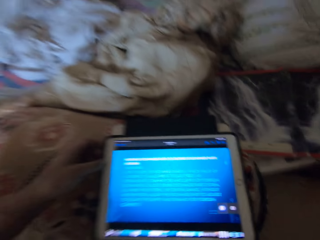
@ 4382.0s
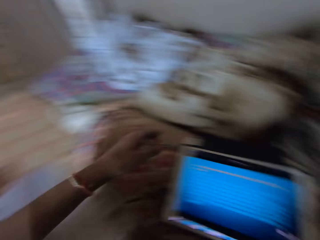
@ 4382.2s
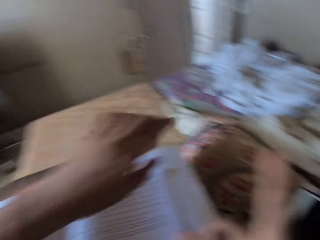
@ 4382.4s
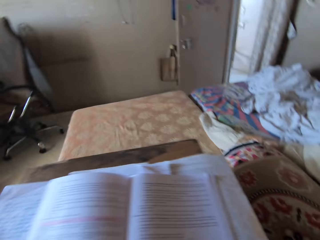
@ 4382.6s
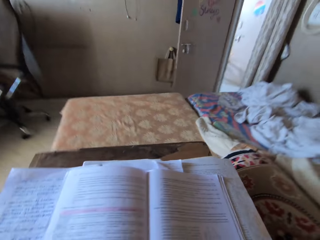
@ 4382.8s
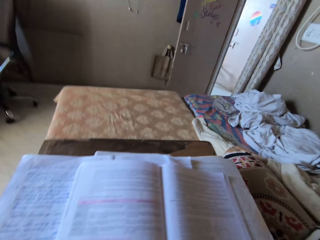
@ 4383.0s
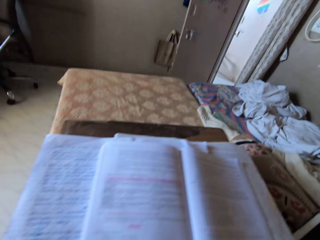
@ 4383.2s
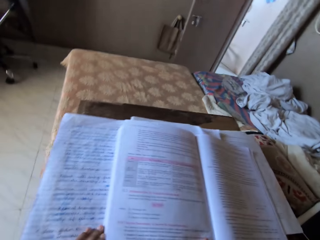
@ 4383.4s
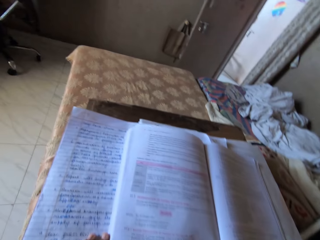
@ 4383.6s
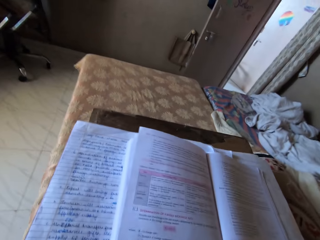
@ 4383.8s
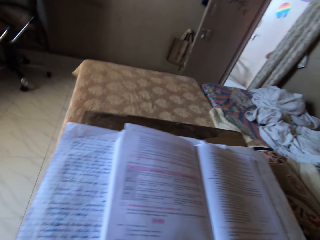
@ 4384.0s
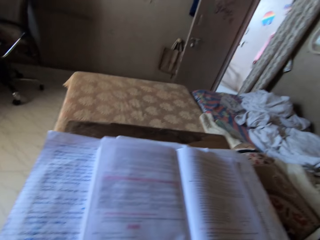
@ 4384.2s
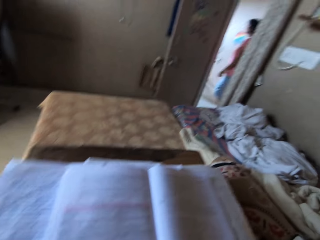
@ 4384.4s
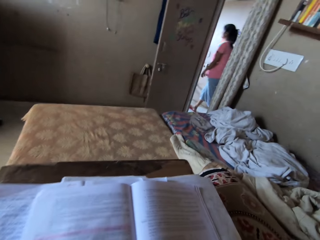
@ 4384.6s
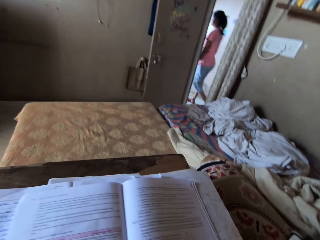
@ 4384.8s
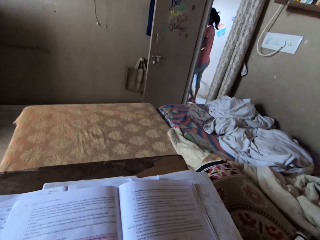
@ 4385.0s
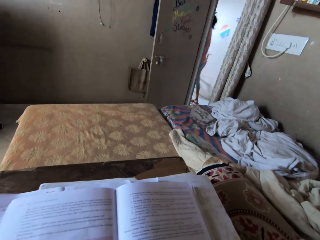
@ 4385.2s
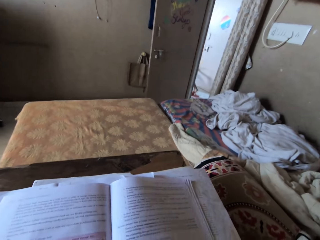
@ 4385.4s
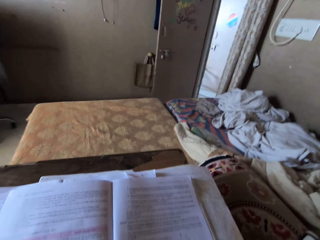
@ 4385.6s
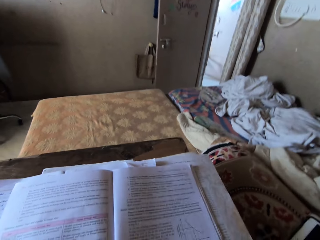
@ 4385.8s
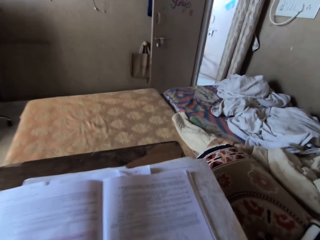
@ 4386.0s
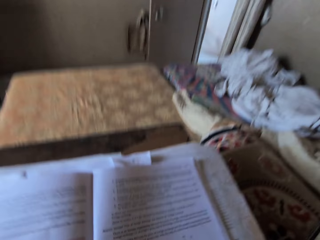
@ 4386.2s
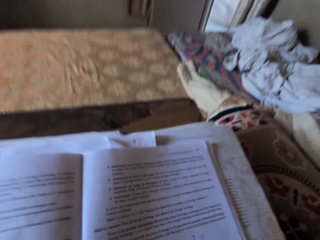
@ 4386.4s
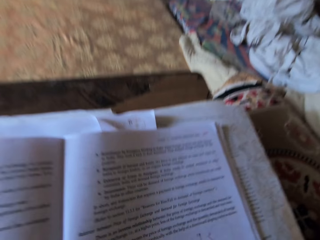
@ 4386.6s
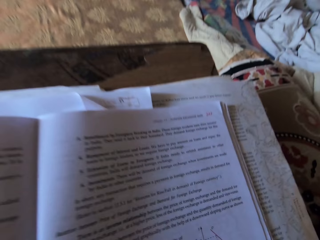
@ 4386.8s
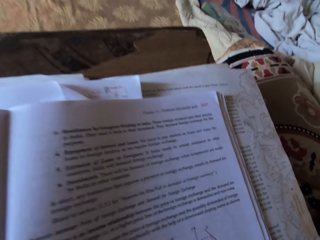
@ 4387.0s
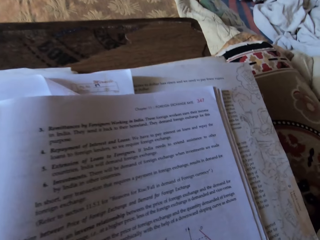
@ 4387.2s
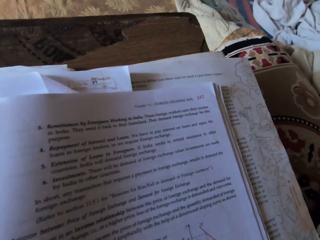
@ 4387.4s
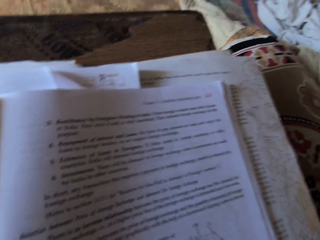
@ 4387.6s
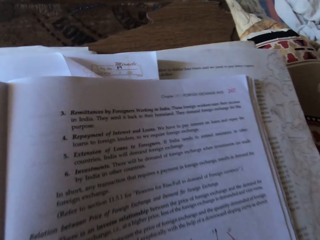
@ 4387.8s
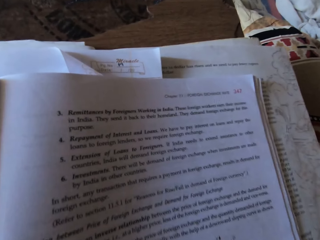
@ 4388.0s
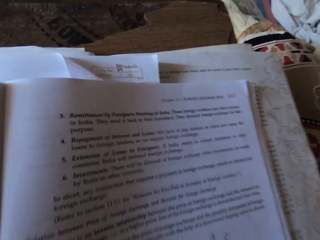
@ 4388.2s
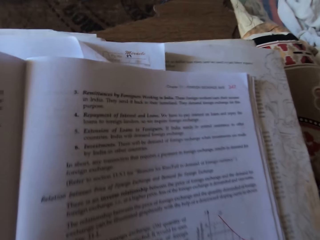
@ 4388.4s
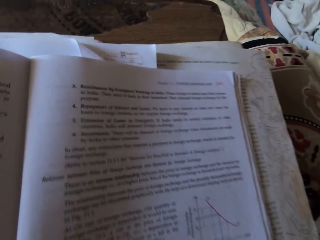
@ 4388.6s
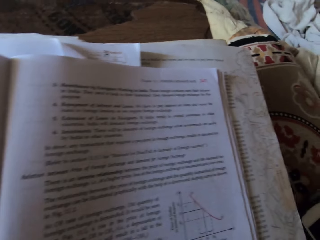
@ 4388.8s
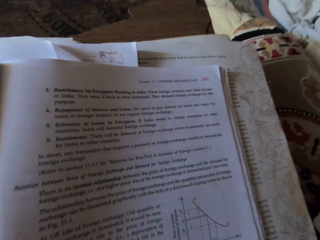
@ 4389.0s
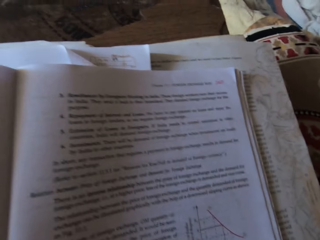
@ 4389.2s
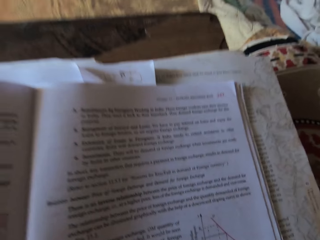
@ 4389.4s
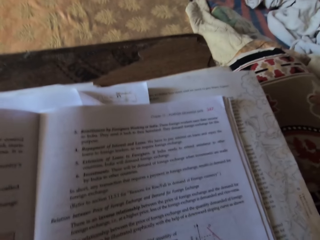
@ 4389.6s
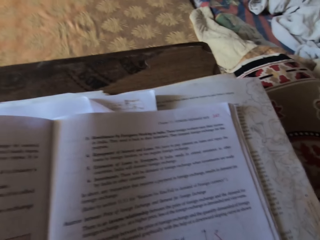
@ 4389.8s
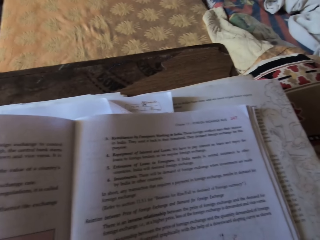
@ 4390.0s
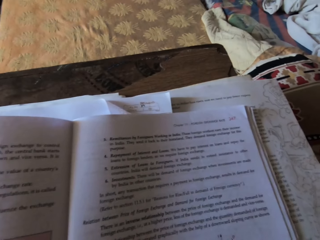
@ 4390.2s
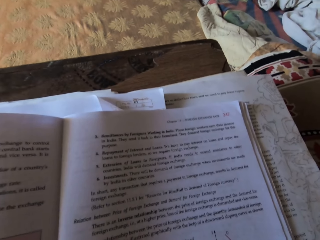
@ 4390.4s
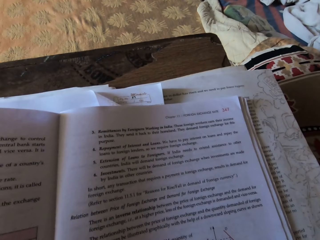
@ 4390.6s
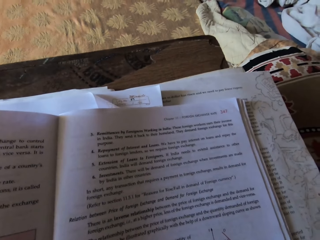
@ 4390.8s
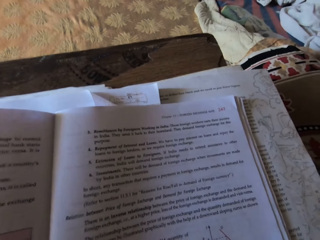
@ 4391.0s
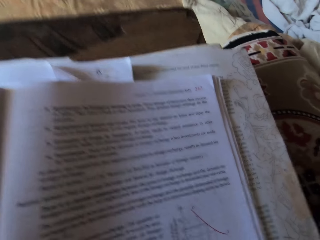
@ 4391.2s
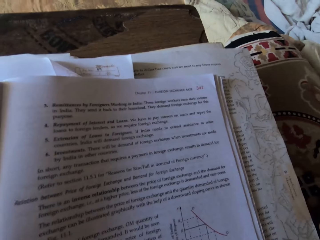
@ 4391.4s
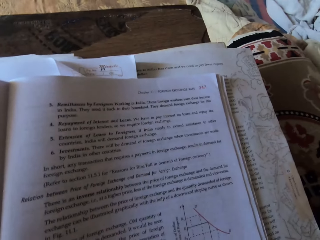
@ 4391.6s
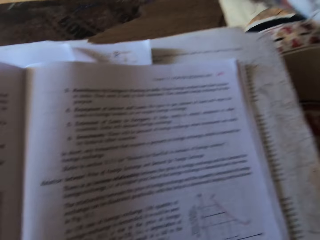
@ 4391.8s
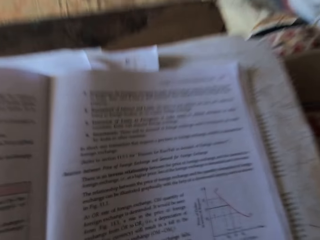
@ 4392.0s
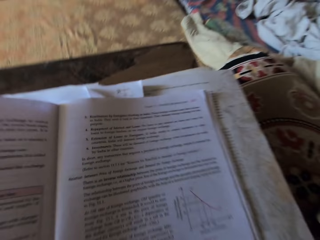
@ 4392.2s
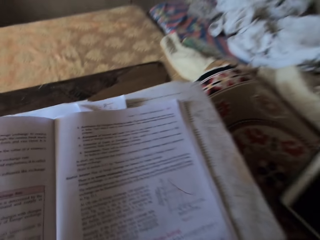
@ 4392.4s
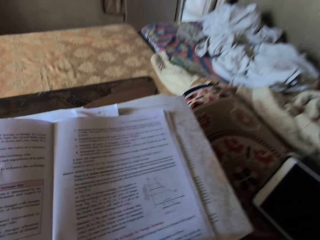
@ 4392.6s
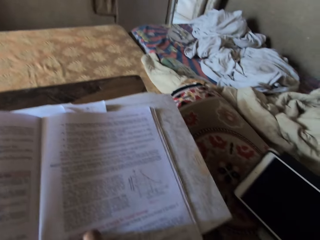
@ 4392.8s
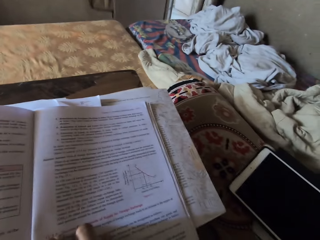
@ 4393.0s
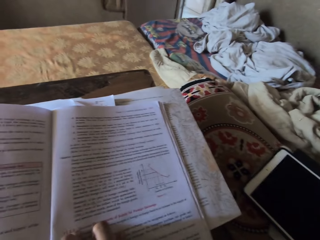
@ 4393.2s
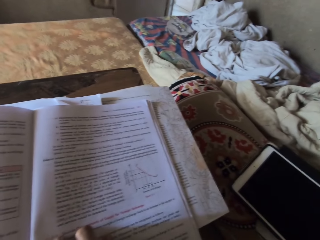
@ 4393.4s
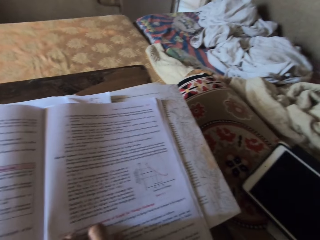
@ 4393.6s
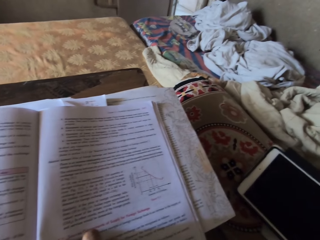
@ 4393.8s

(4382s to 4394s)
The camera wearer reads out a textbook on a table.

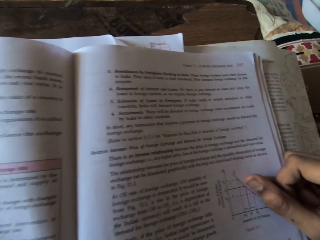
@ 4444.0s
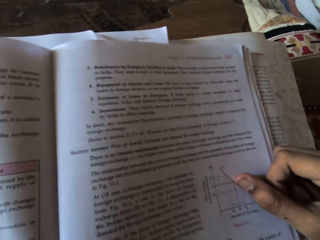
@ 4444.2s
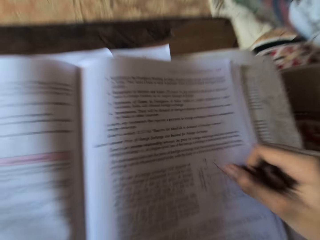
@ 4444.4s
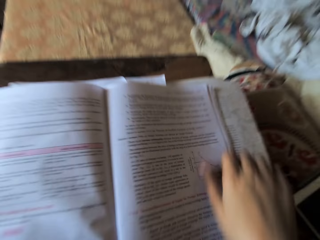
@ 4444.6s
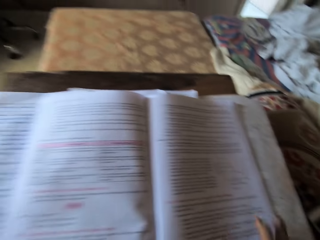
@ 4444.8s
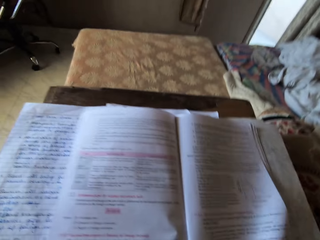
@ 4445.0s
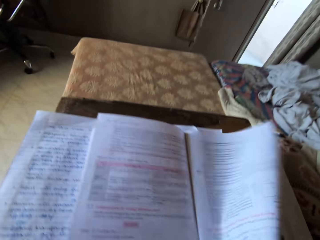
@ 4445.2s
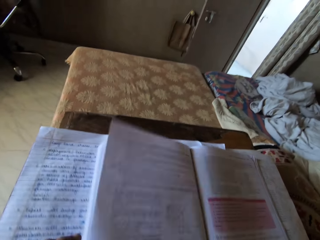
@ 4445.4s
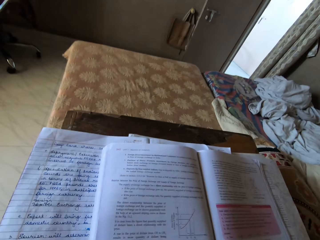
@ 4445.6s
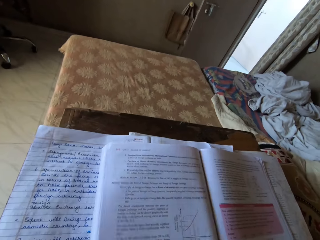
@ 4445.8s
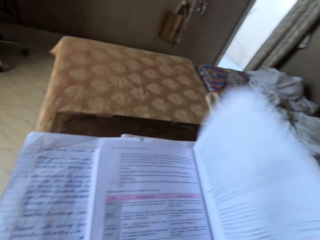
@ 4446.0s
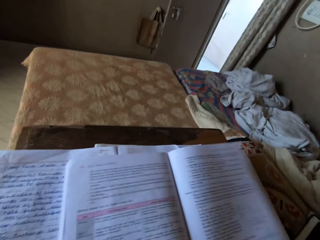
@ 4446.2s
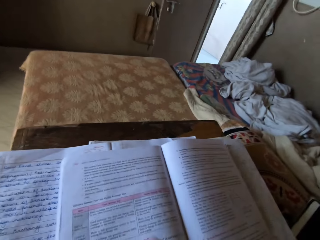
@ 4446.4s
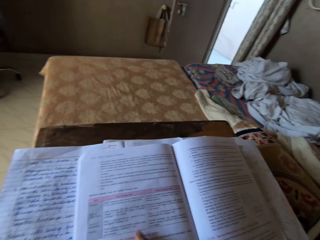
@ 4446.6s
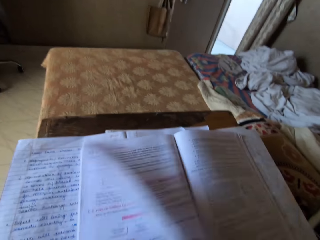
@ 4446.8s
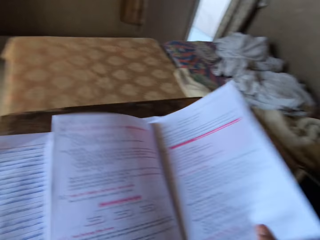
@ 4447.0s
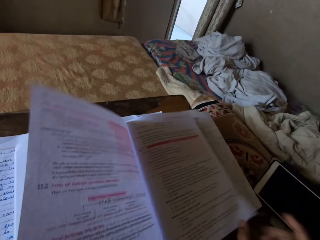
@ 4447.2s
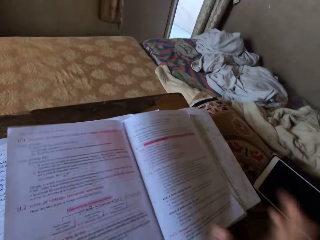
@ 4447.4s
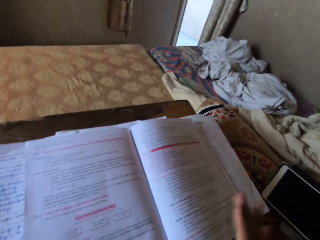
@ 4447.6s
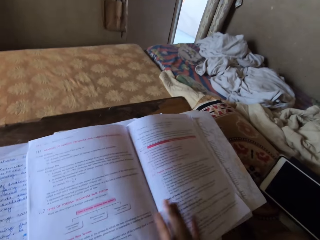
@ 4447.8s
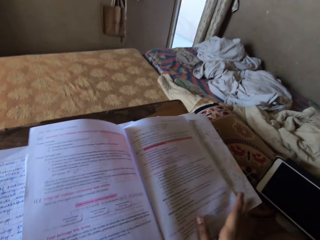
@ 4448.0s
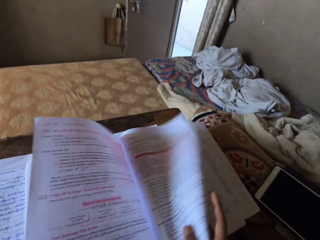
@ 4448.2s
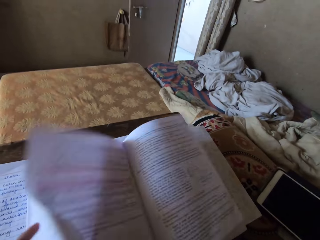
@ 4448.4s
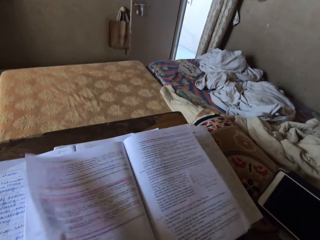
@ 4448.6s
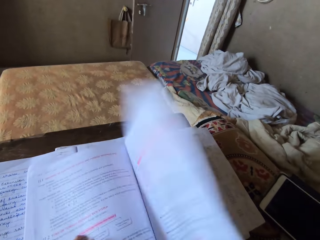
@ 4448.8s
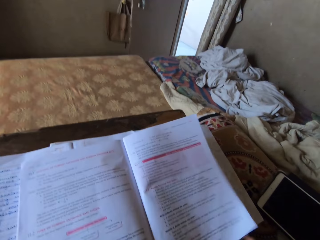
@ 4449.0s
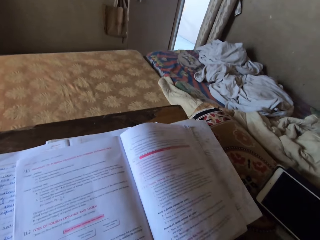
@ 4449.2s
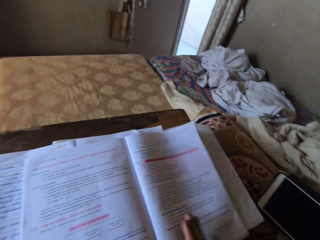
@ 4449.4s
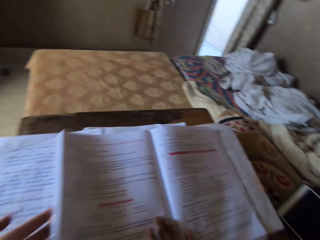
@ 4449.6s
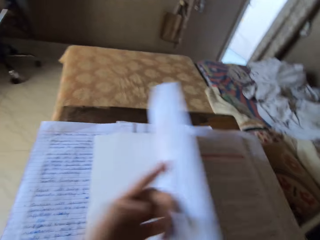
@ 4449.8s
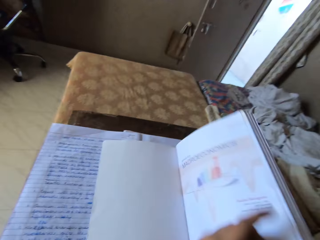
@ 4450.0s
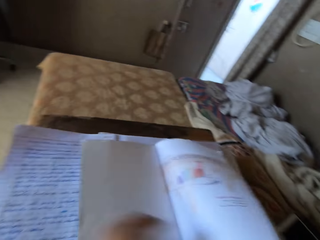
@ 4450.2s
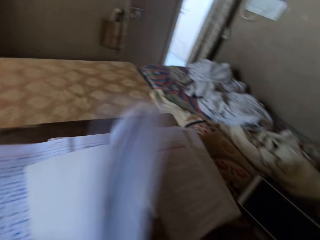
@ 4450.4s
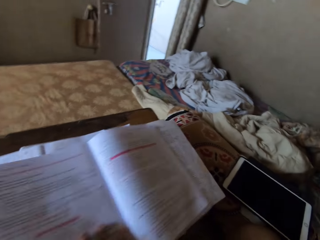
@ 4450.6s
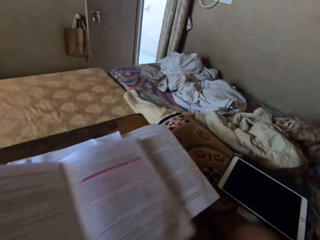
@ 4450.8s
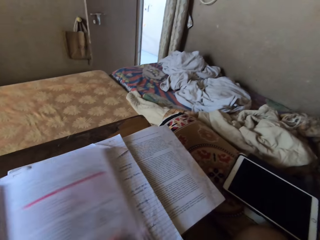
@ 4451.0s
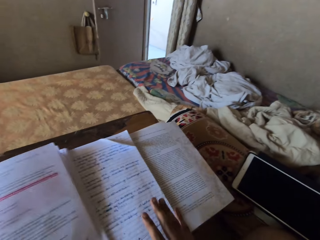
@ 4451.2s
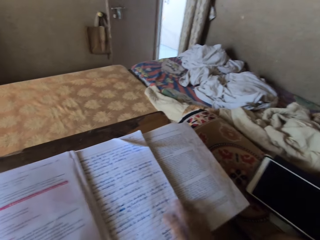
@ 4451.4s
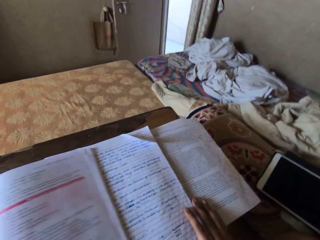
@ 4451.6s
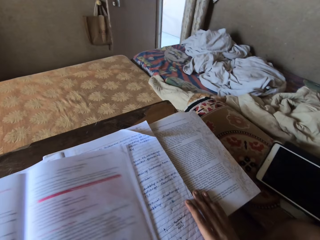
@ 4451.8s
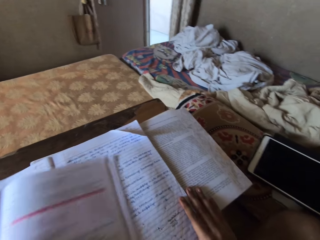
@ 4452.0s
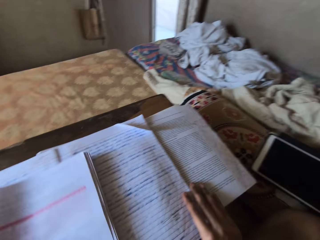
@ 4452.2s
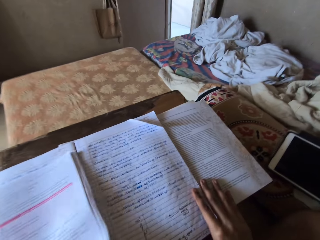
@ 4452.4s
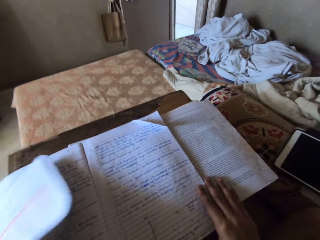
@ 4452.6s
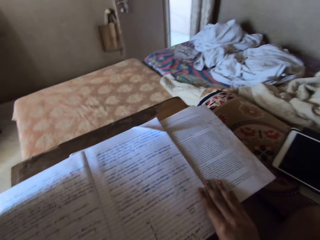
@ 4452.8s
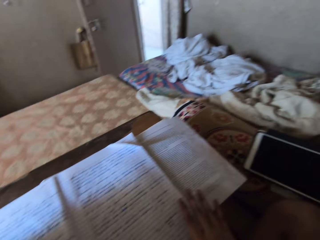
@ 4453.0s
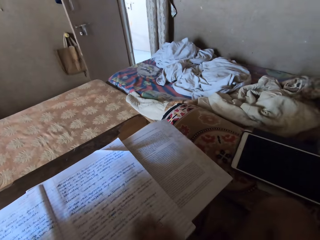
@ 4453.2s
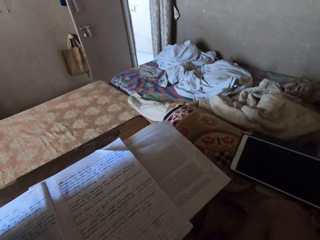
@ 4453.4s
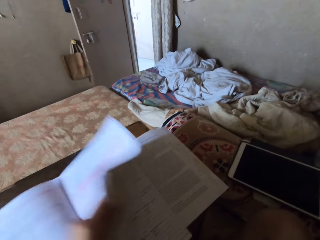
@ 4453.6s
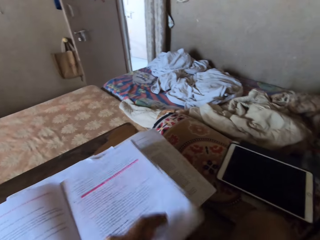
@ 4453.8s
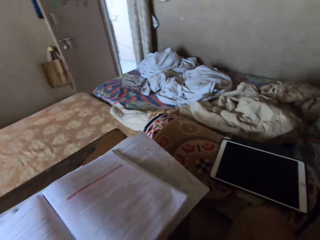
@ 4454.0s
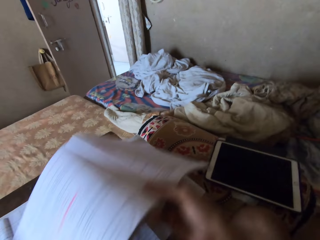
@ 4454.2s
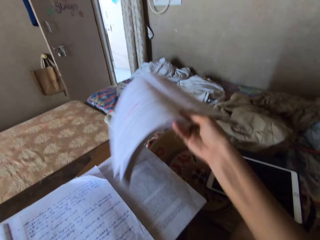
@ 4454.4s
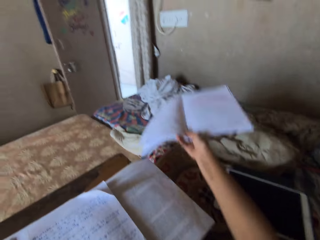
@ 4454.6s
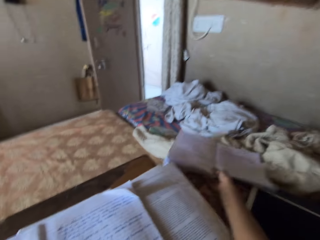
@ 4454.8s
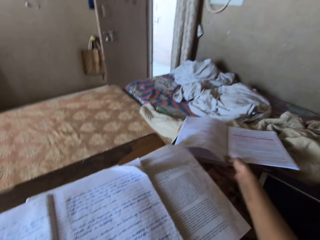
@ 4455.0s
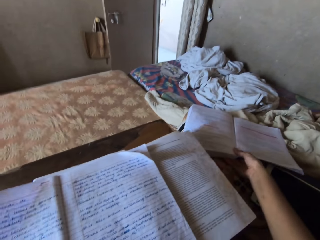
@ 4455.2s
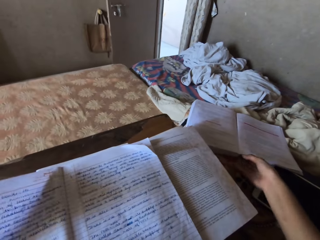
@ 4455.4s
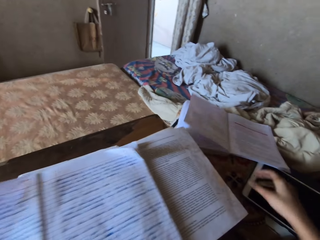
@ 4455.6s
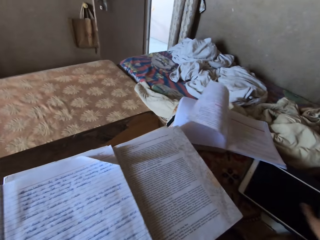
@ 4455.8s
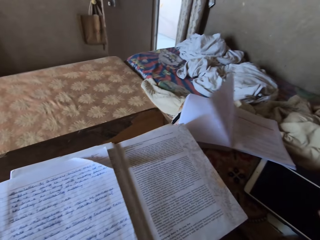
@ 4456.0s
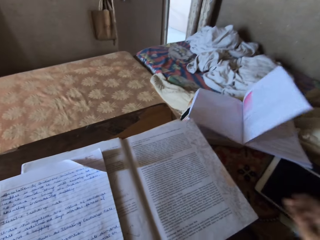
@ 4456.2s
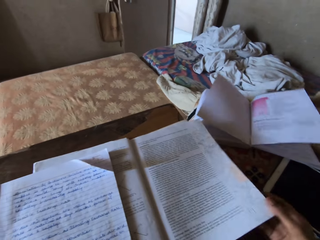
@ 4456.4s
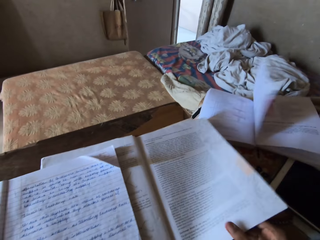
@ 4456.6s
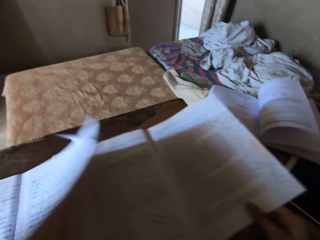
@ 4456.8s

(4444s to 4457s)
The camera wearer flips the pages of a textbook. They drop the textbook on a cushion.
